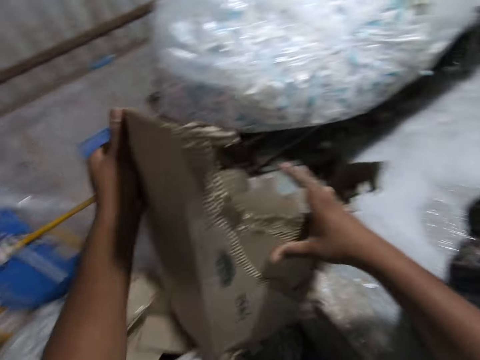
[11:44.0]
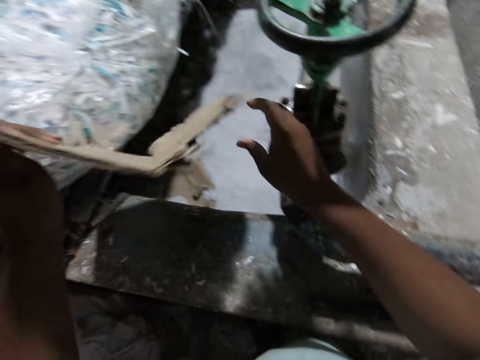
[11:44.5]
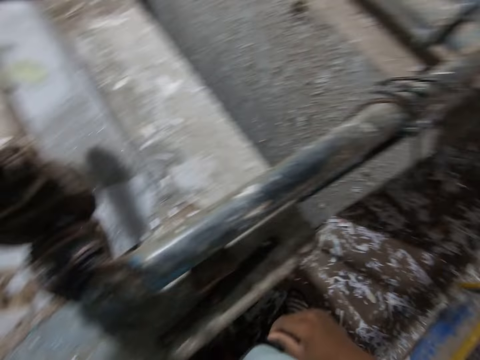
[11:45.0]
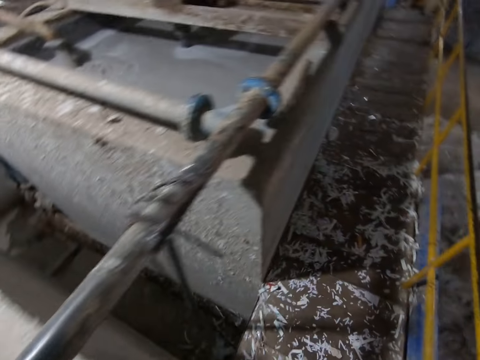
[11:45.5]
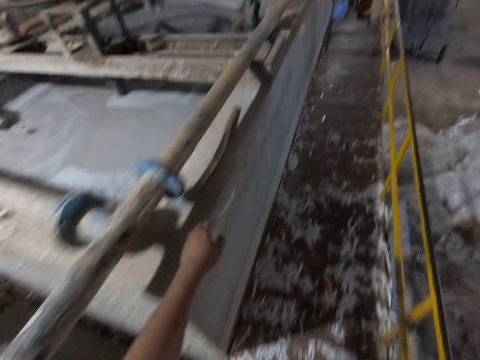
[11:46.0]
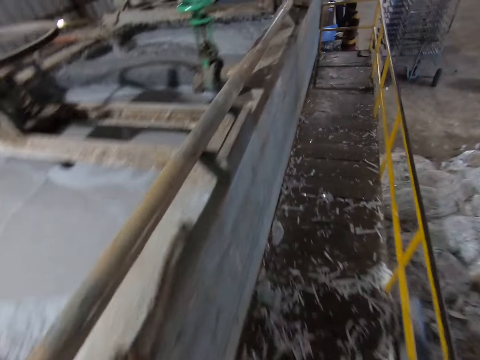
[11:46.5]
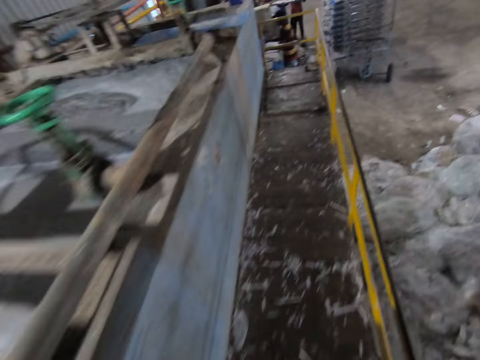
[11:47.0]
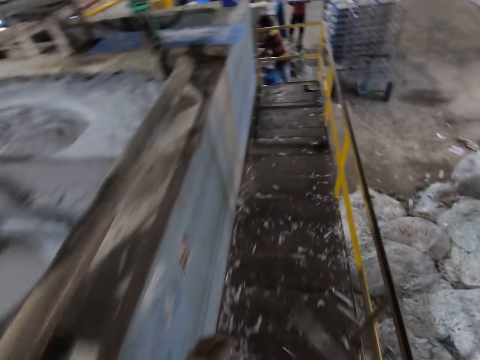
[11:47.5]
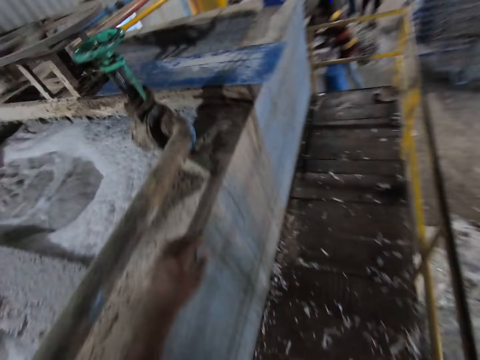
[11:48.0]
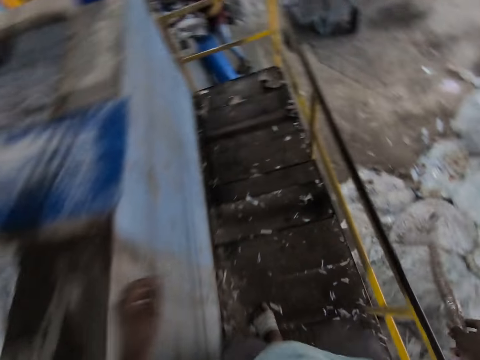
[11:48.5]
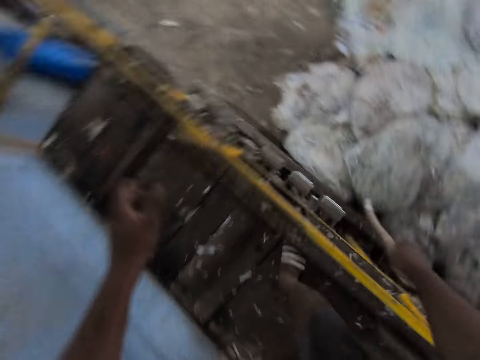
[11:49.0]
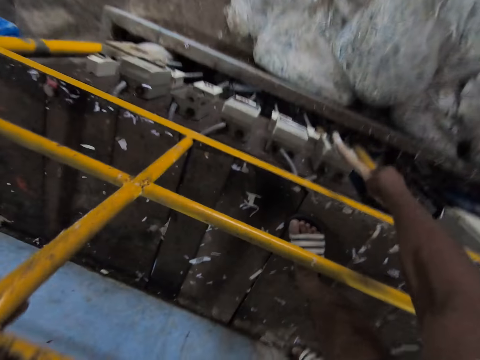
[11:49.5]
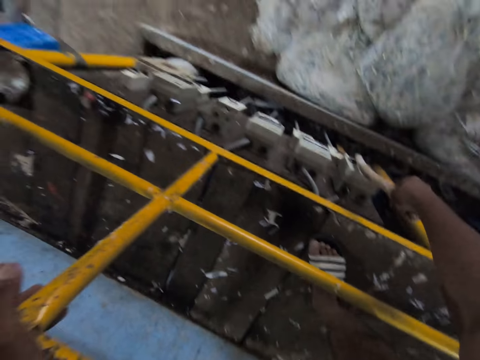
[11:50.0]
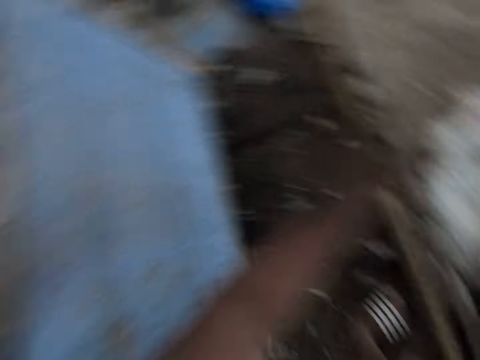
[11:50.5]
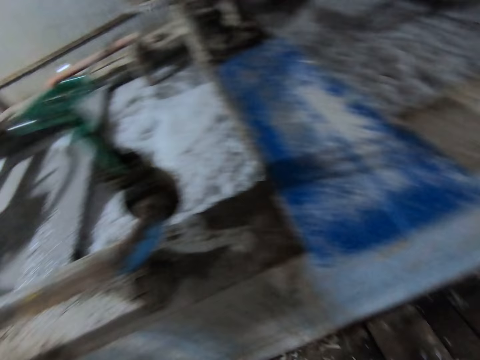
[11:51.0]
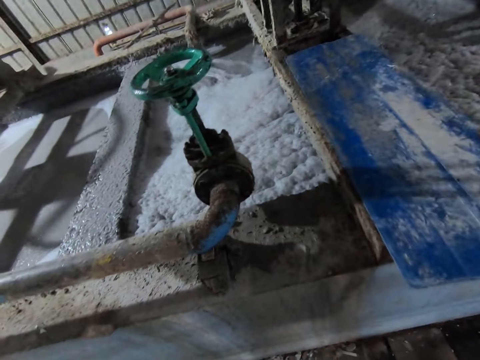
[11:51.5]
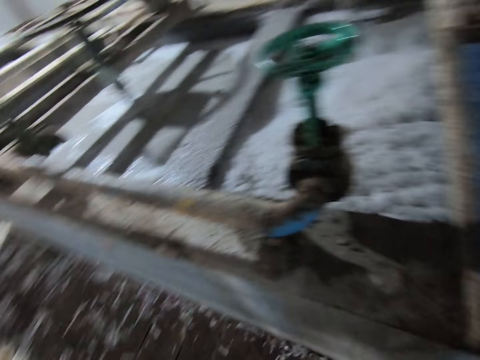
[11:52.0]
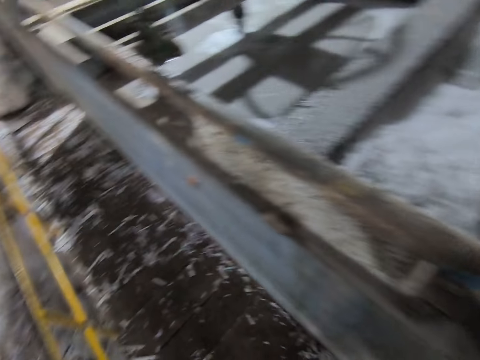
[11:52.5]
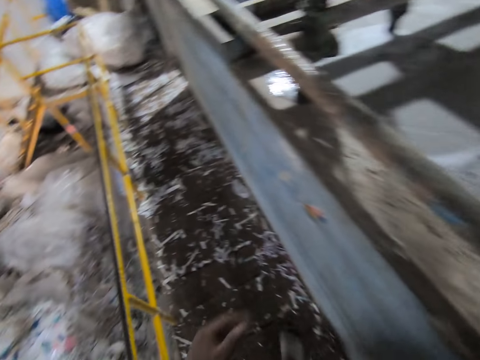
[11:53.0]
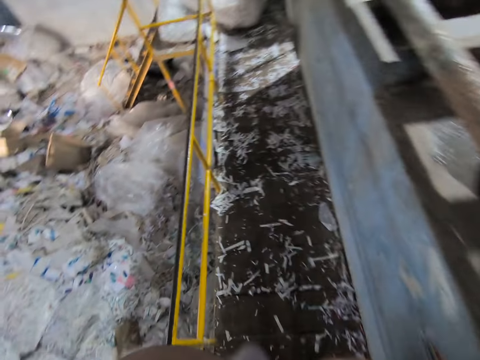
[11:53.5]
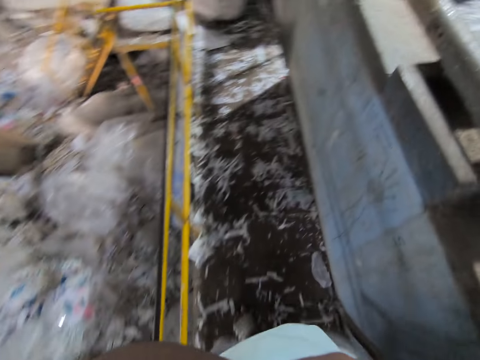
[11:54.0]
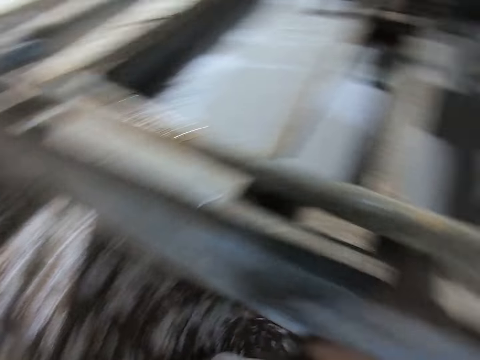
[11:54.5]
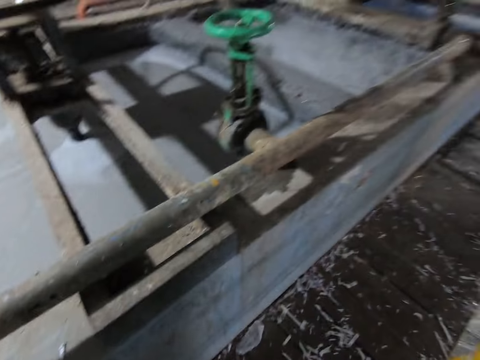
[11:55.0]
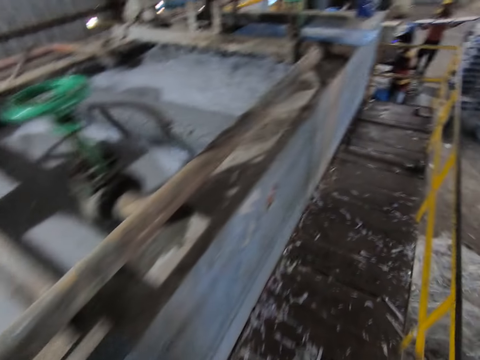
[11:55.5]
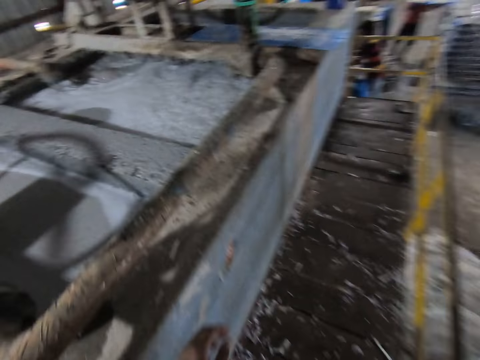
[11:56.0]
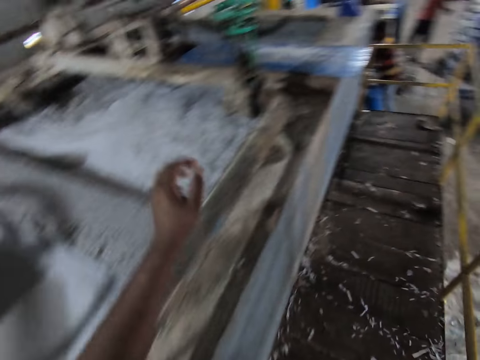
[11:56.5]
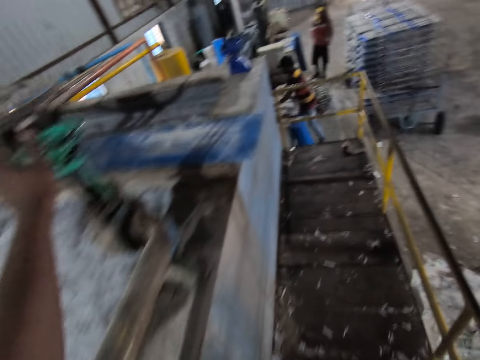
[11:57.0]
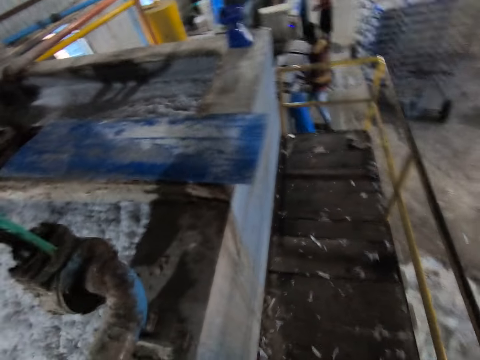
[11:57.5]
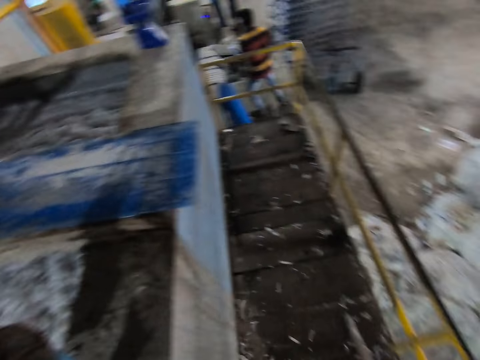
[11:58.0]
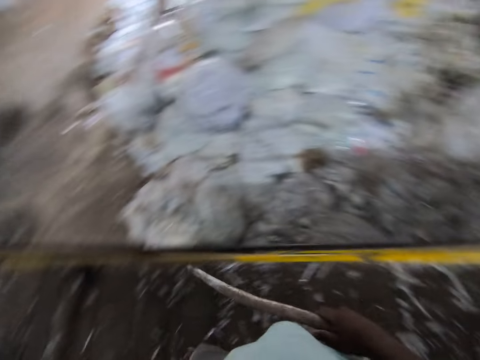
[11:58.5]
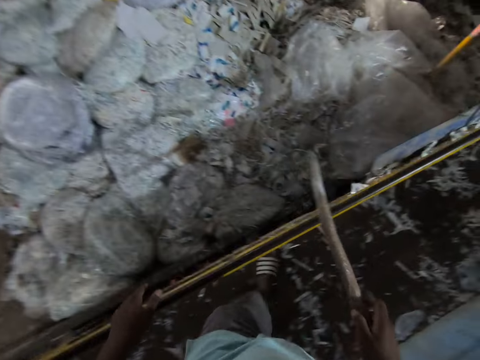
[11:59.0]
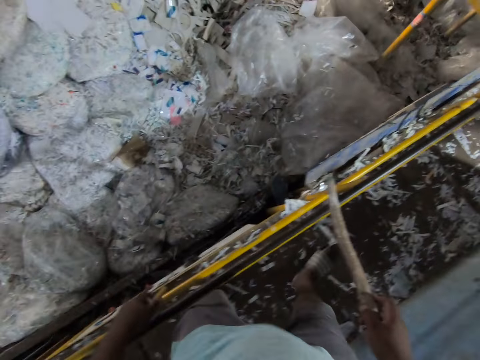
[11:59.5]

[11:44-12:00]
The camera wearer drops the carton in his right hand into the paper beater machine. He drops the carton in his left hand into the paper beater machine. He walks on a pathway in the factory. He picks up a stick on the paper beater machine with his left hand to his right hand. He flips a switch with the stick in his right hand in the factory. He touches the machine. He walks on the pathway. He touches a wheel with his left hand.

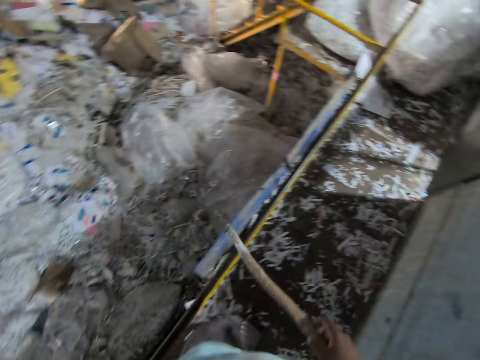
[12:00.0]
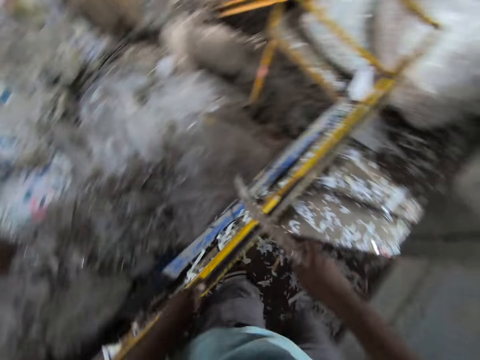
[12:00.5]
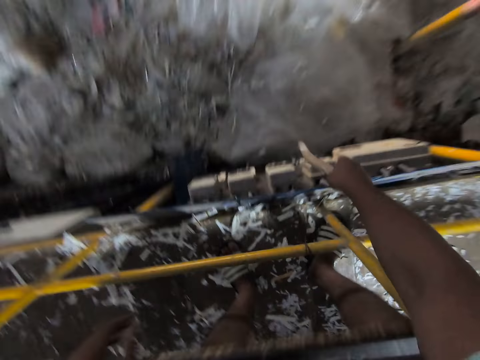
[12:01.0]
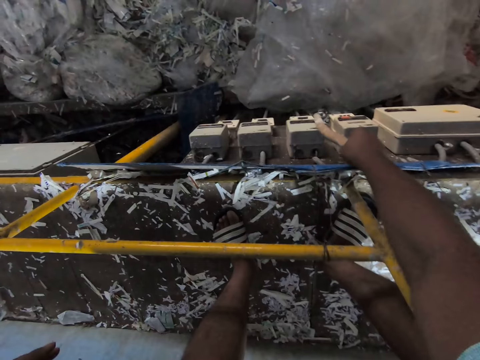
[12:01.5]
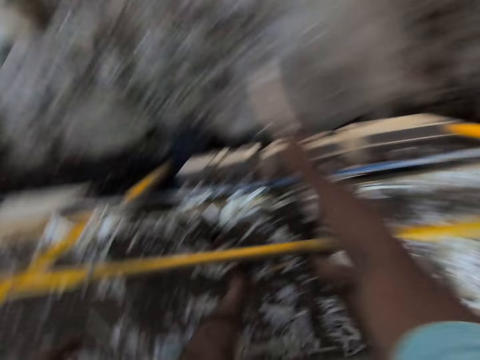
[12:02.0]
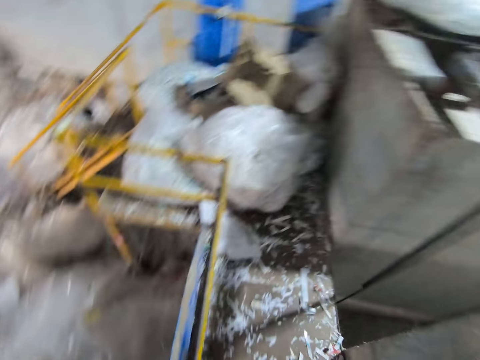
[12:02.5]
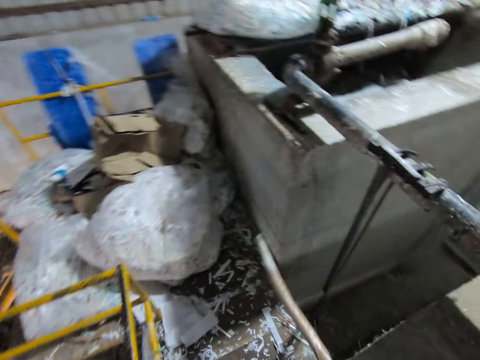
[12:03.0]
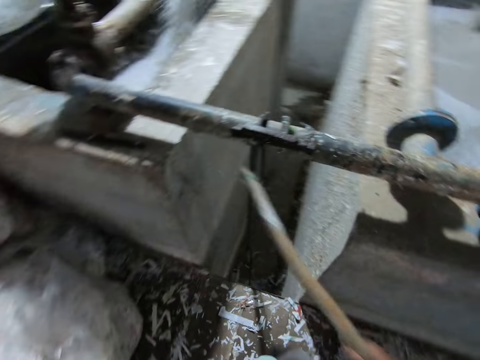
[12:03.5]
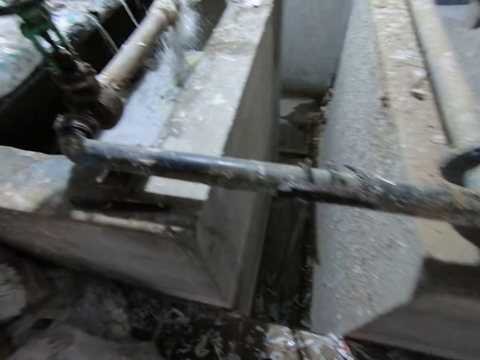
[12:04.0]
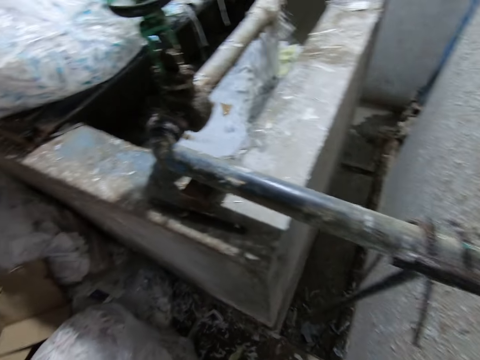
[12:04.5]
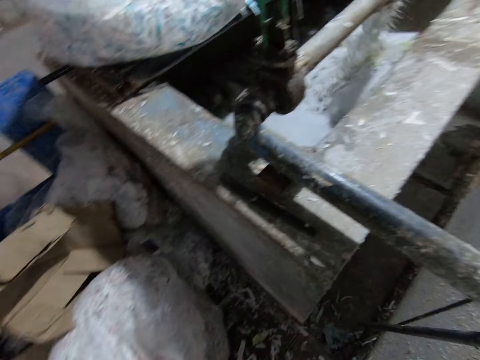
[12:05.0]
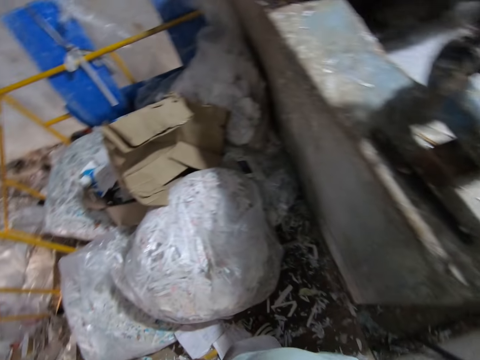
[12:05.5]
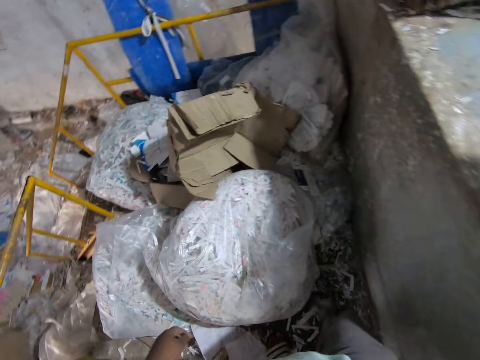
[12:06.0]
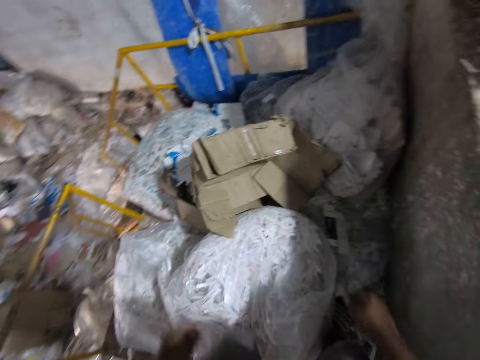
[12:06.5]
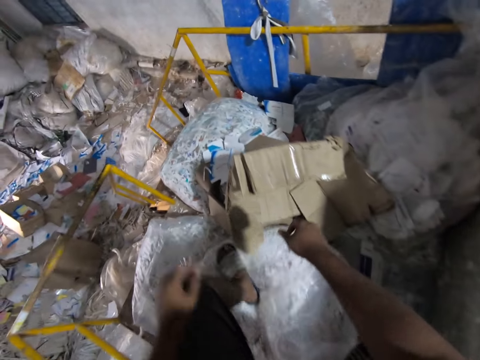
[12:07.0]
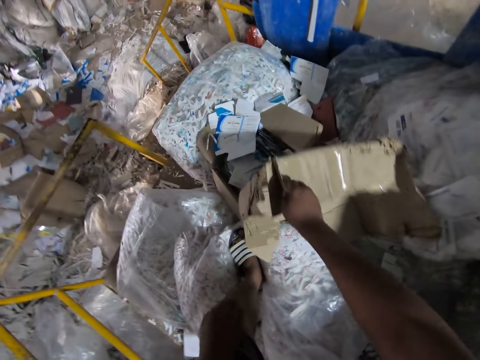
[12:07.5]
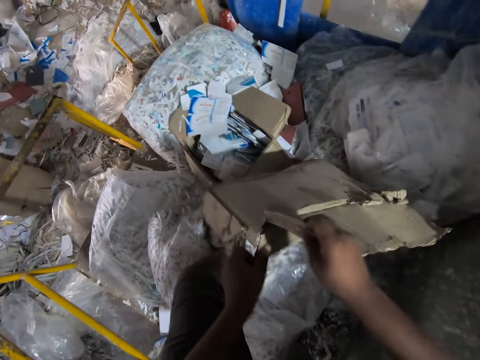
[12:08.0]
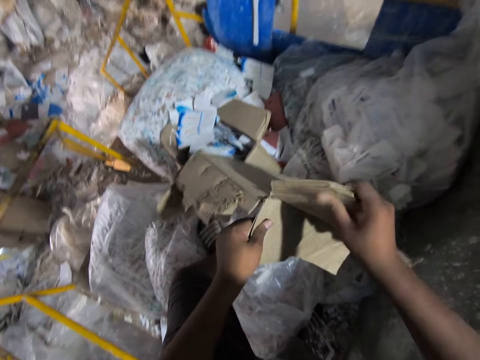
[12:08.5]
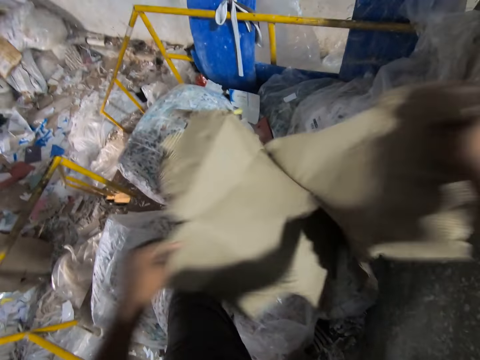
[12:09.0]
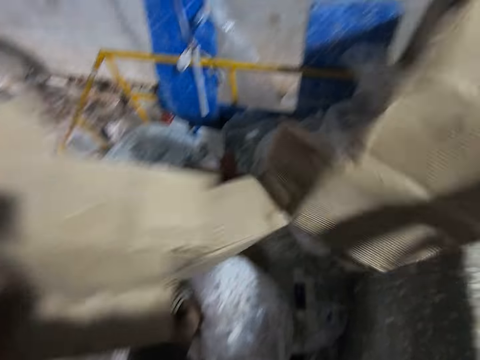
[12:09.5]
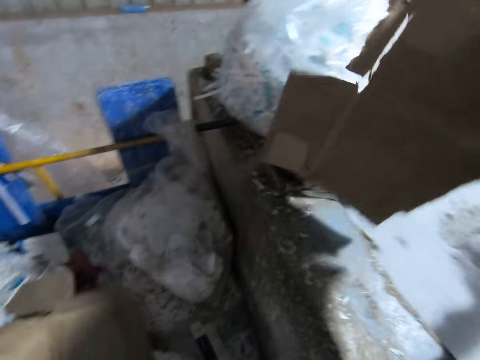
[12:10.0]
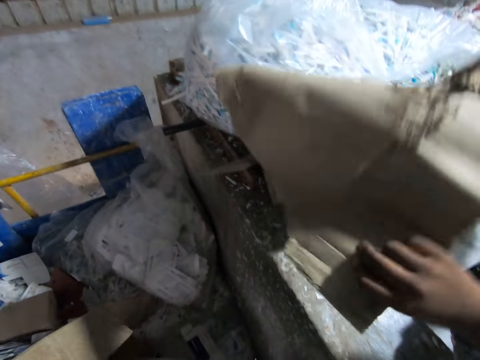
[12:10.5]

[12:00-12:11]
The camera wearer flips a switch with the stick in his right hand in the factory. He throws the small piece of box into the water. He picks up the carton on the floor with his right hand to his left hand. He tears the carton into pieces in his hands.
